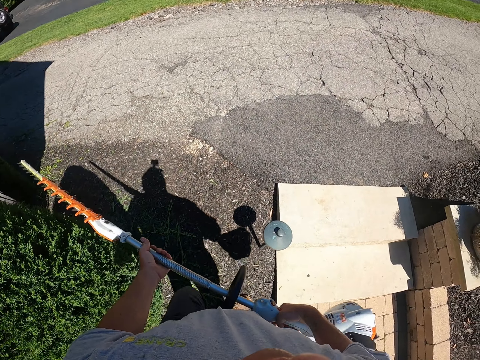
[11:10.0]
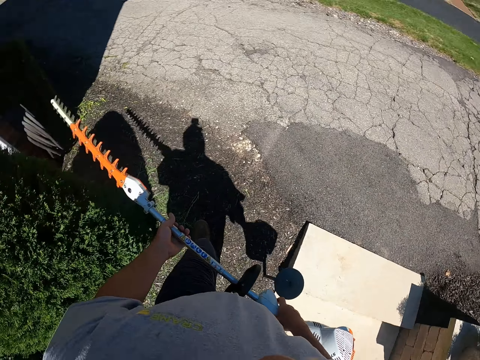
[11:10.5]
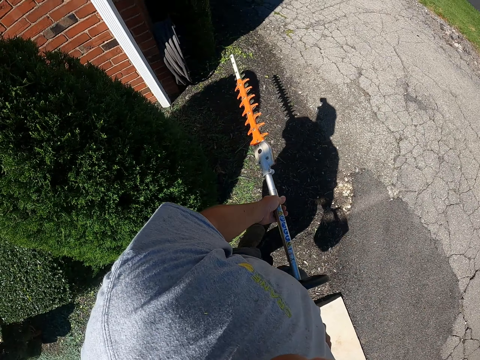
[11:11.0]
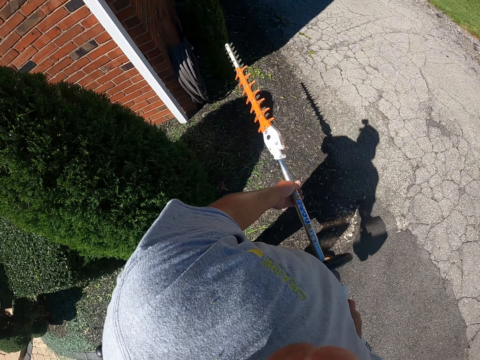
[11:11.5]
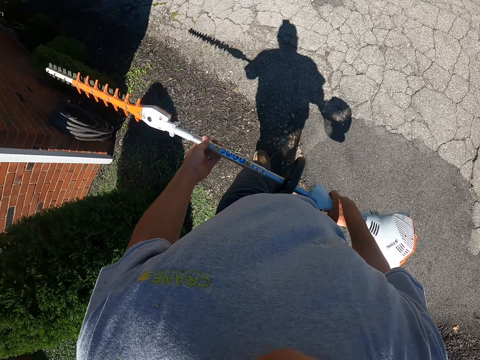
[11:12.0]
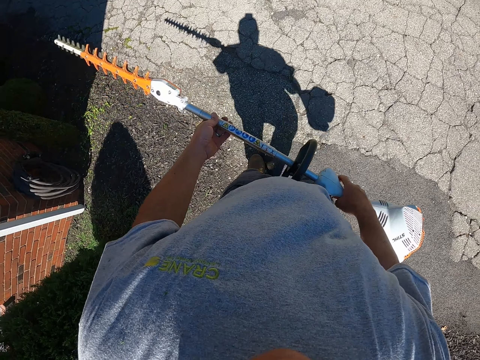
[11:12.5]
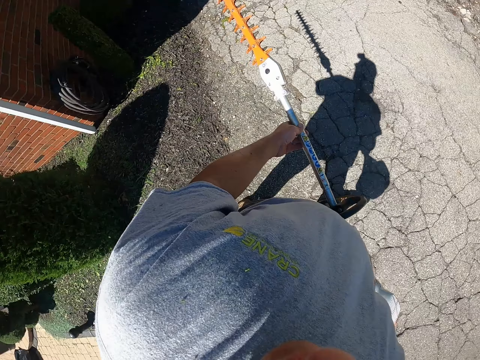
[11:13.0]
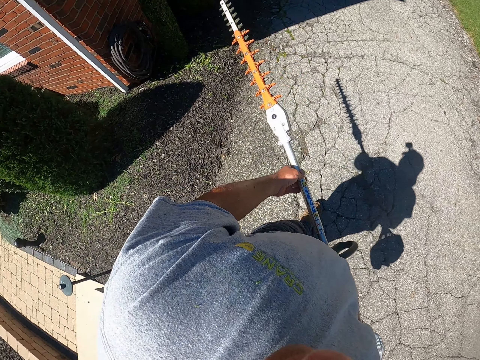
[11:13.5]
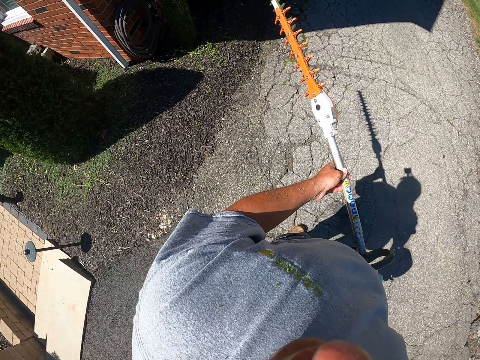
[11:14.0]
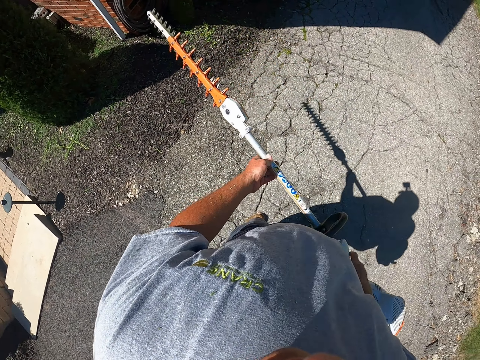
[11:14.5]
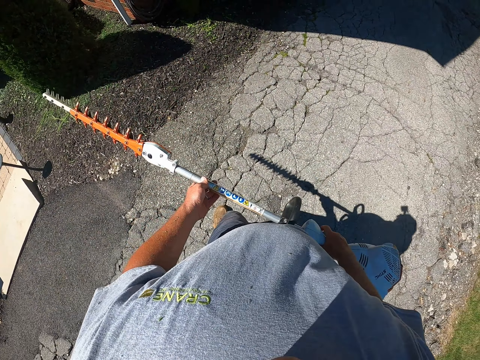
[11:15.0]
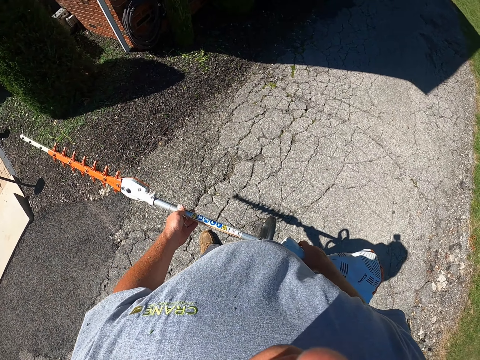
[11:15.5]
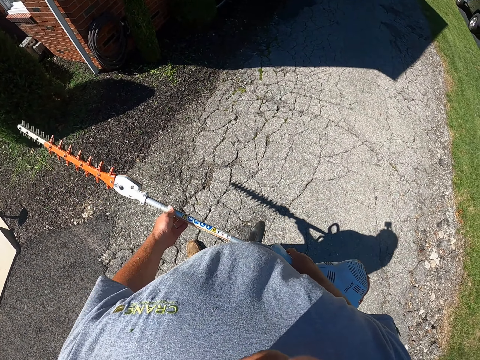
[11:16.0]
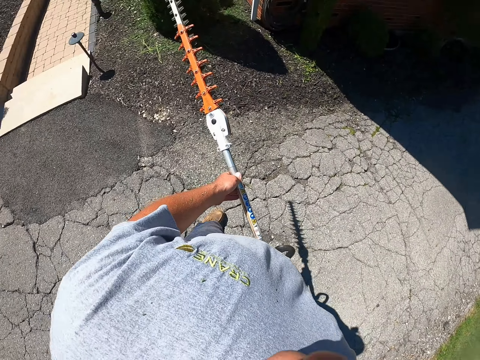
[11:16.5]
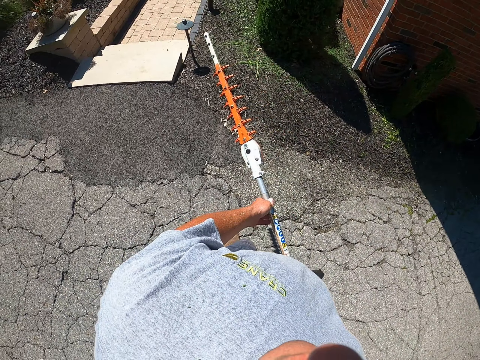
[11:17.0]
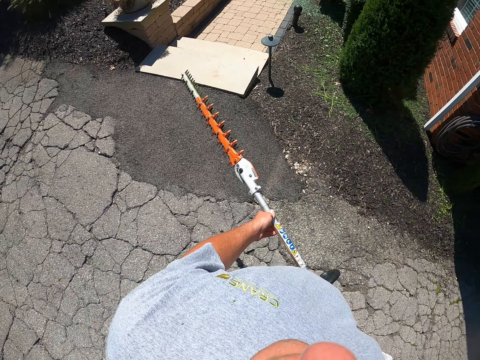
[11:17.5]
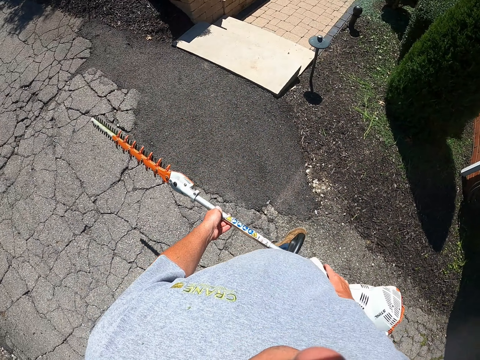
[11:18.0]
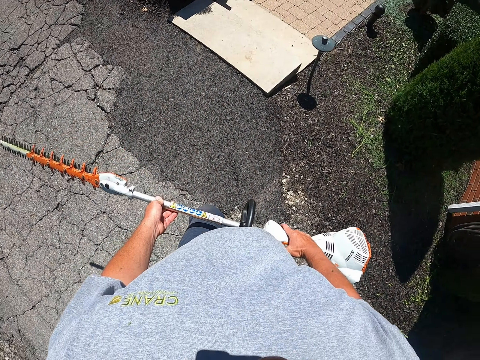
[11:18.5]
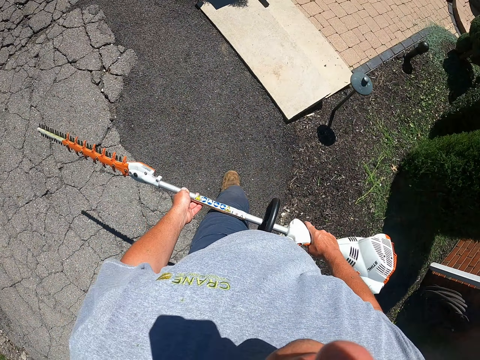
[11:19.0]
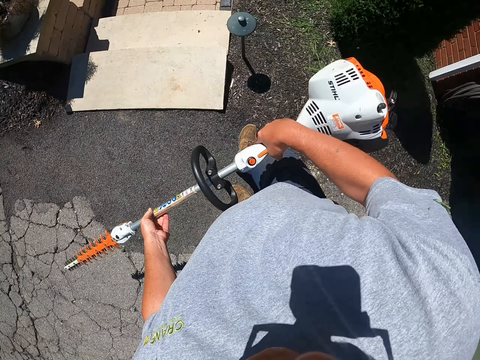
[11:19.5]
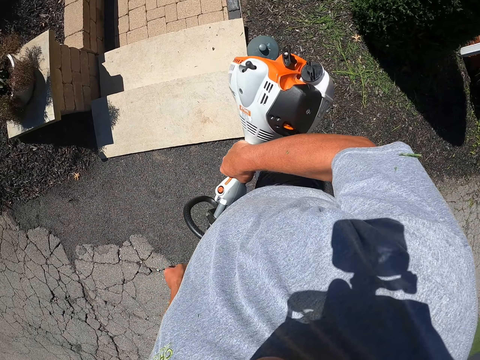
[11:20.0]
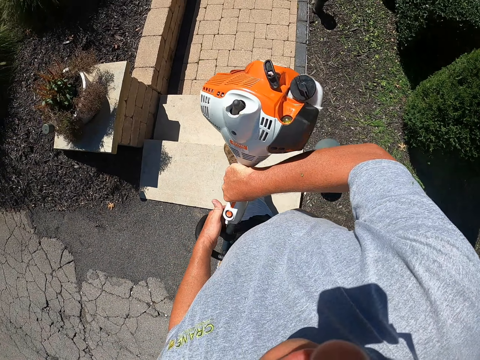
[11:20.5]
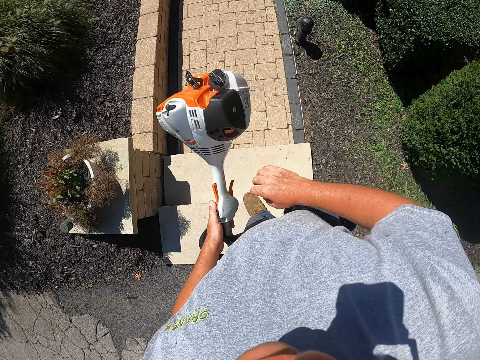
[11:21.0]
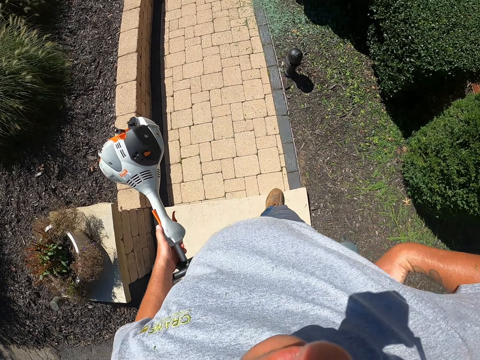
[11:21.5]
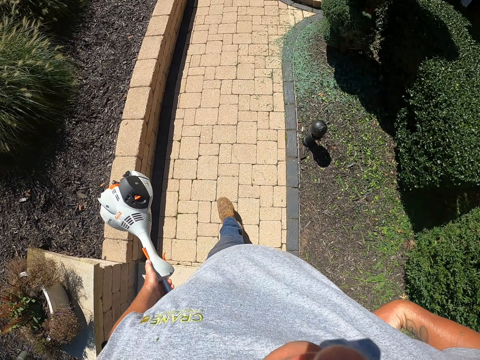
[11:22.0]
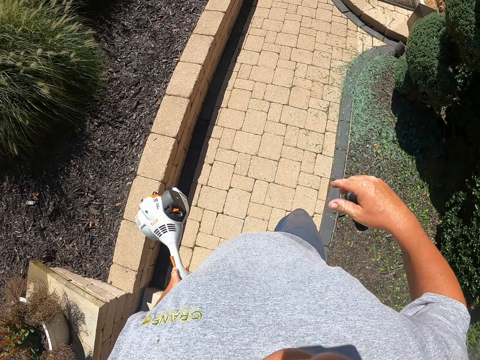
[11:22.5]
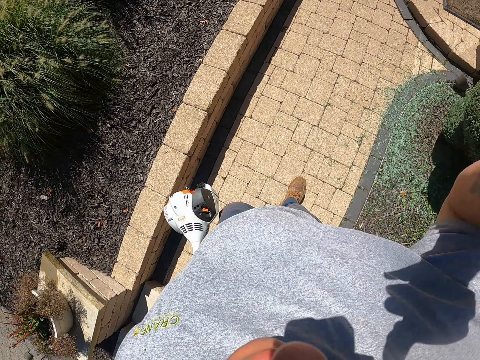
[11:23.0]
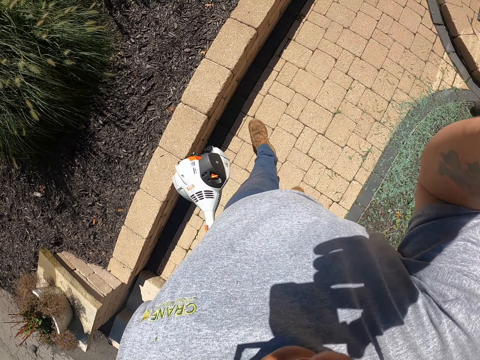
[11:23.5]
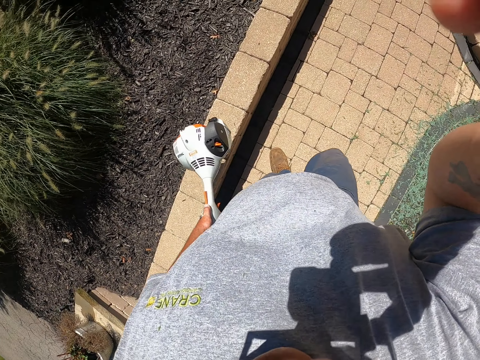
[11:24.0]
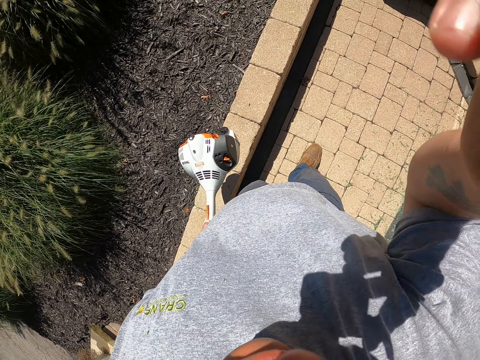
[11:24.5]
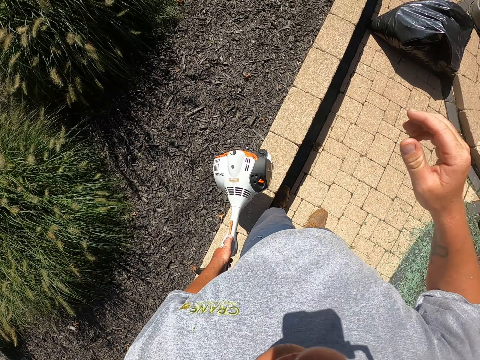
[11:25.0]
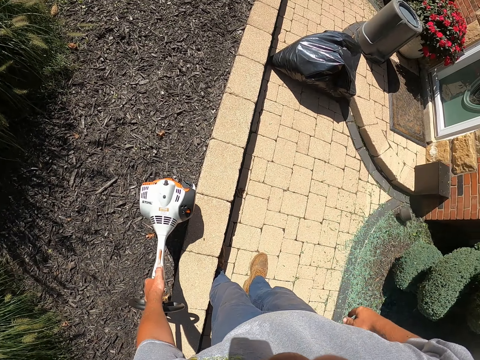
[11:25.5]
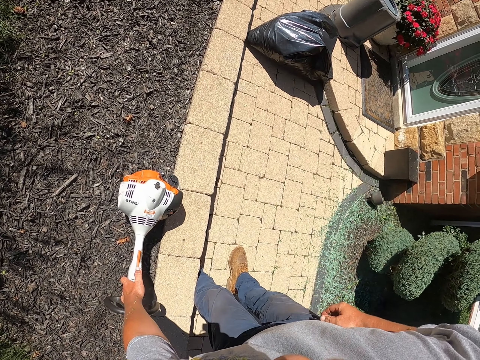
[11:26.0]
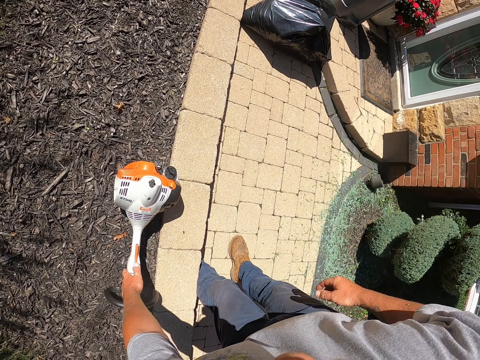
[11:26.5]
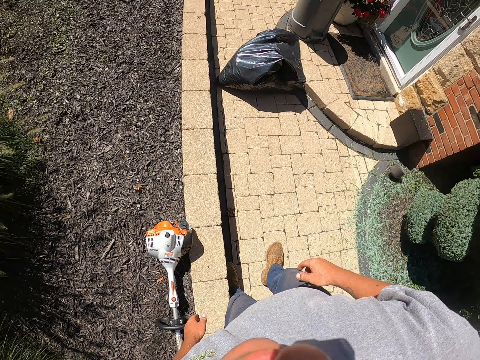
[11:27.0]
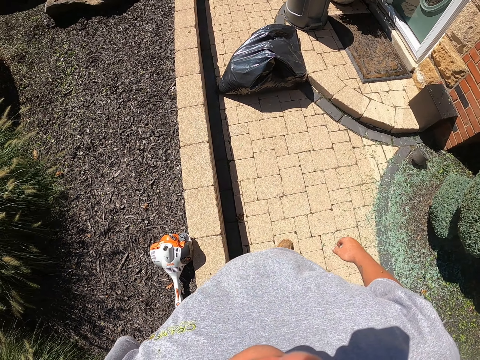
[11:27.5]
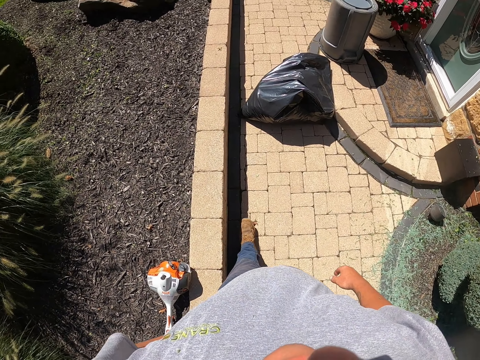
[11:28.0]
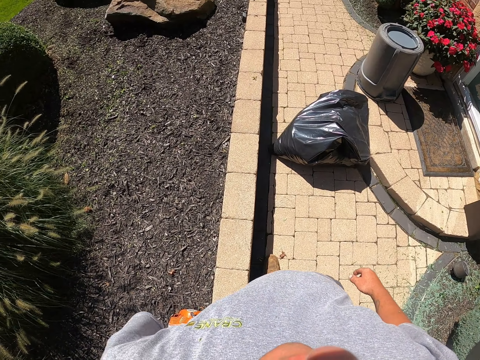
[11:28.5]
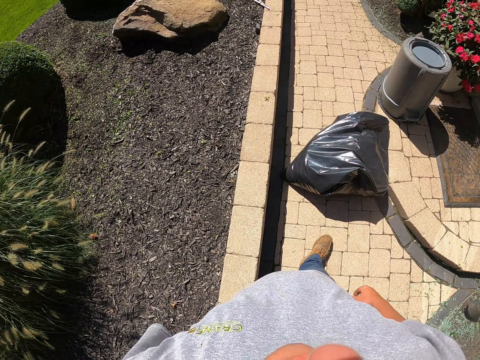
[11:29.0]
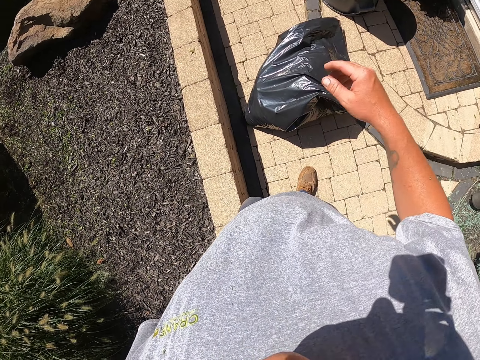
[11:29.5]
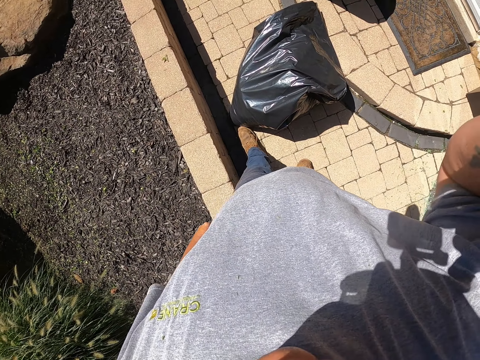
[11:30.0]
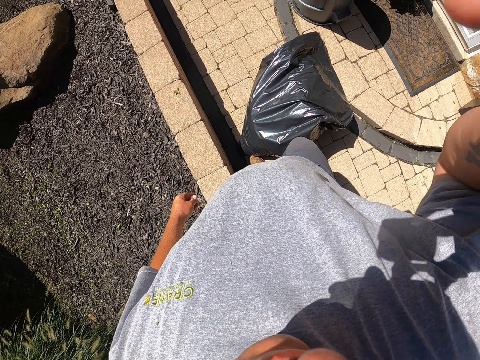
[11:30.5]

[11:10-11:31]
The camera wearer walks on the backyard. They stand on the driveway. They walk on the driveway and turn around. They walk on the sidewalk. They adjust the camera. They carry a hedge trimmer. They put the hedge trimmer on the ground. They walk on the sidewalk. They lift up a hand. They adjust the camera.
